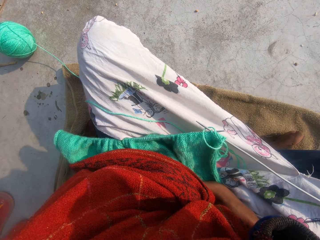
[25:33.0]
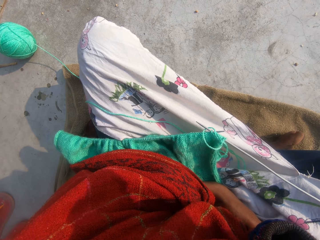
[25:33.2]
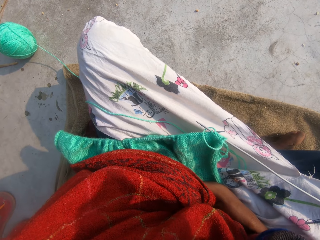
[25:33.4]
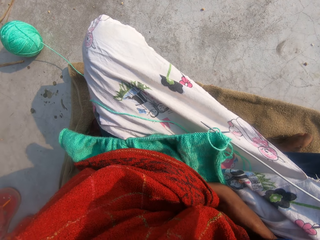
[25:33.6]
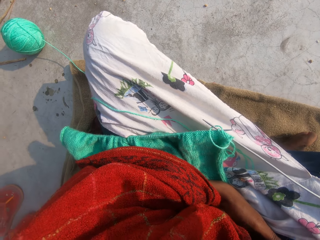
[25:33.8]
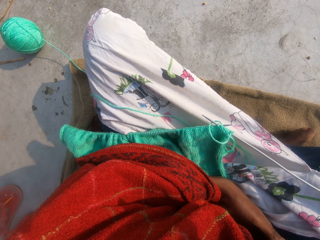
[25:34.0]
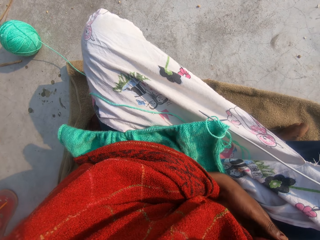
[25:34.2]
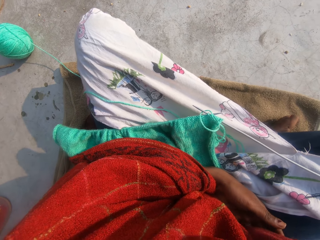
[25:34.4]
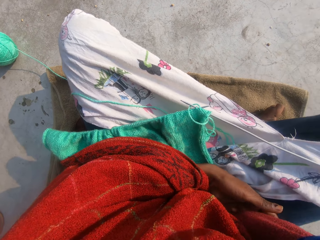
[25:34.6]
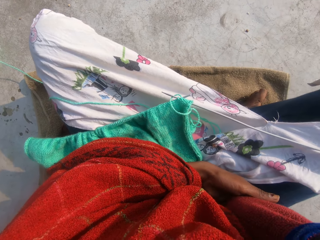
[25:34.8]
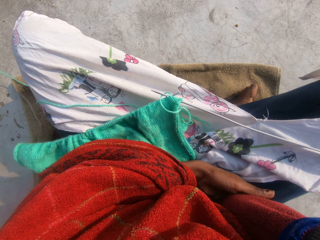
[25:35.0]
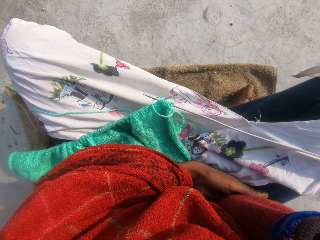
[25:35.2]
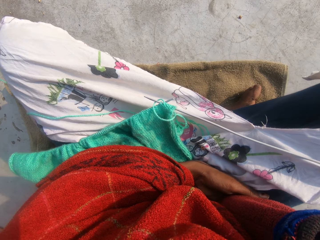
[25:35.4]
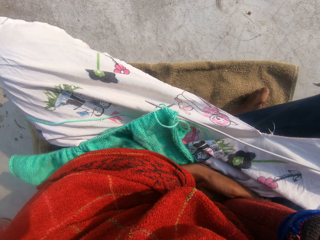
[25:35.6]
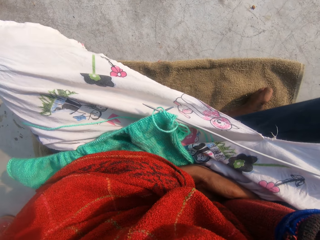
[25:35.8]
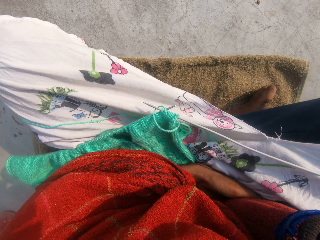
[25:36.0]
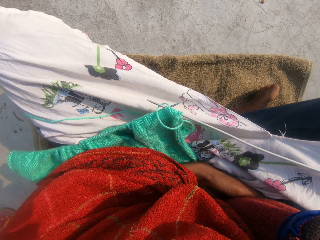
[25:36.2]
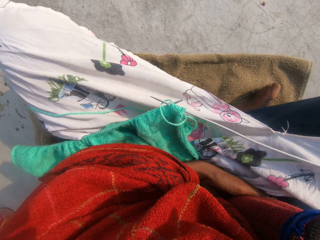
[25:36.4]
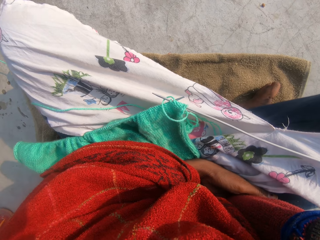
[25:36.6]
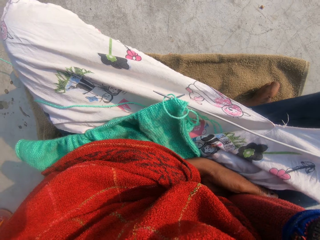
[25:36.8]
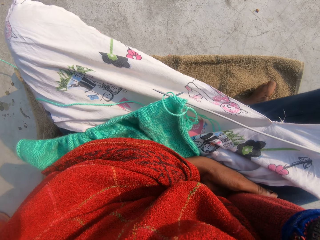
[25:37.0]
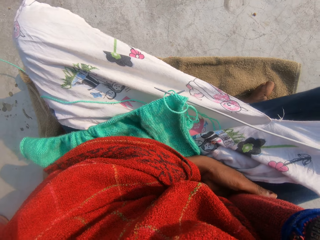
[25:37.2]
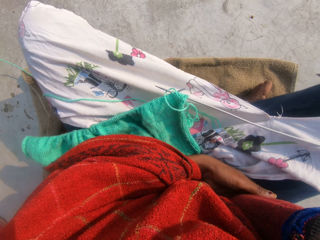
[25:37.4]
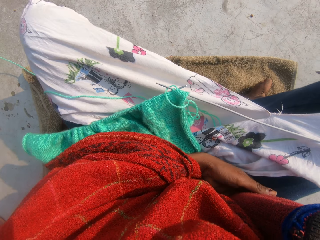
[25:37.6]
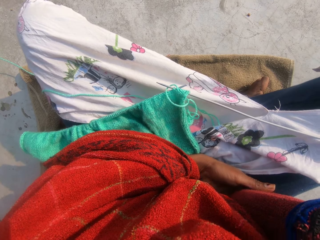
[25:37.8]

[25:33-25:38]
The camera wearer looks around a verandah.

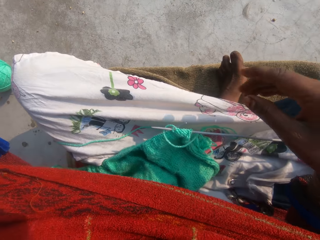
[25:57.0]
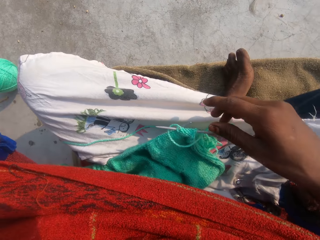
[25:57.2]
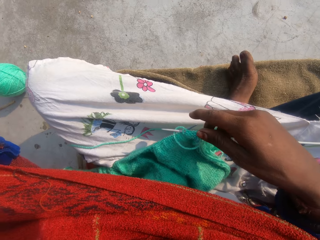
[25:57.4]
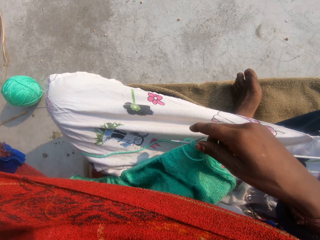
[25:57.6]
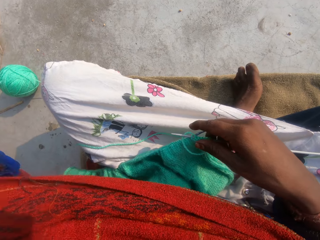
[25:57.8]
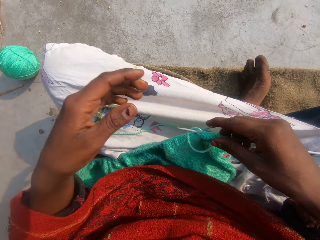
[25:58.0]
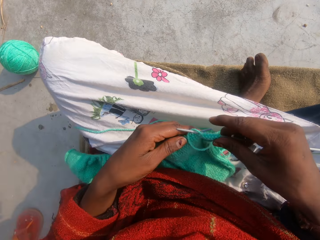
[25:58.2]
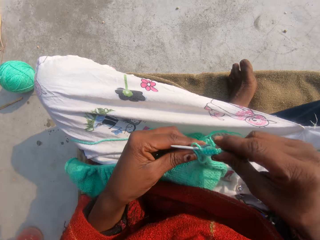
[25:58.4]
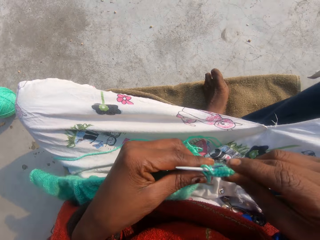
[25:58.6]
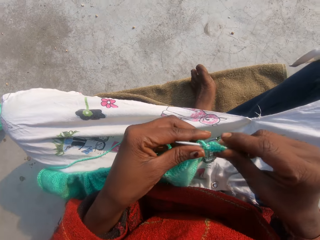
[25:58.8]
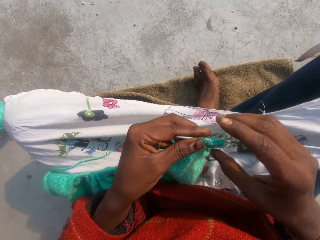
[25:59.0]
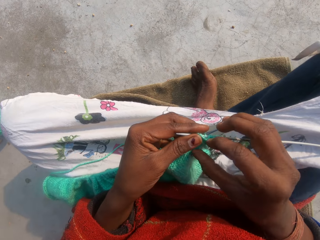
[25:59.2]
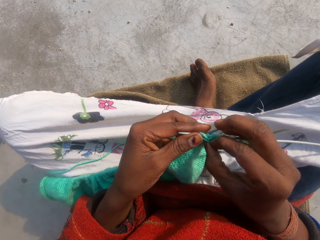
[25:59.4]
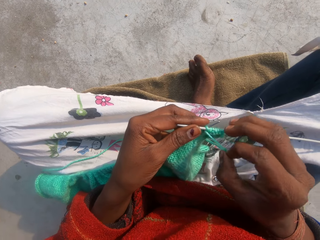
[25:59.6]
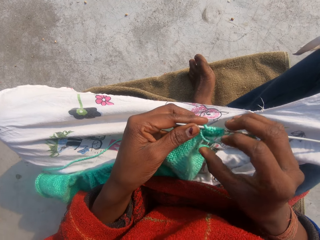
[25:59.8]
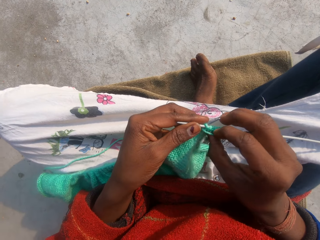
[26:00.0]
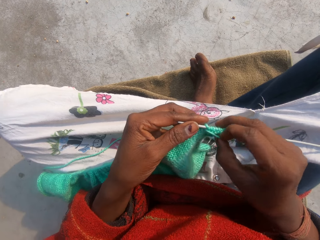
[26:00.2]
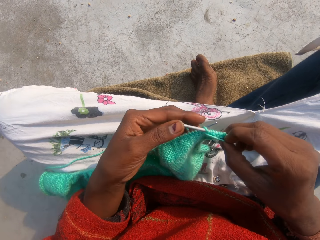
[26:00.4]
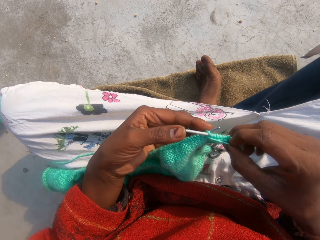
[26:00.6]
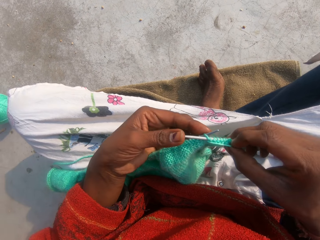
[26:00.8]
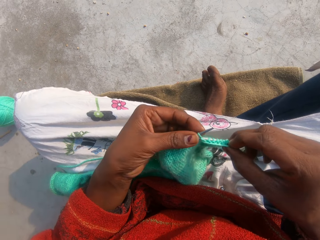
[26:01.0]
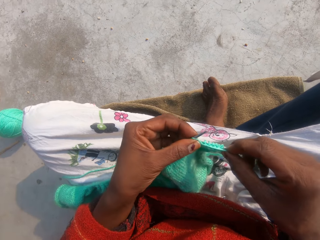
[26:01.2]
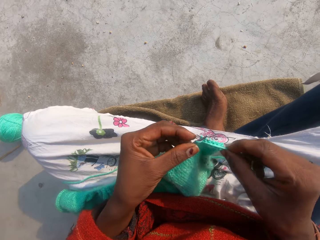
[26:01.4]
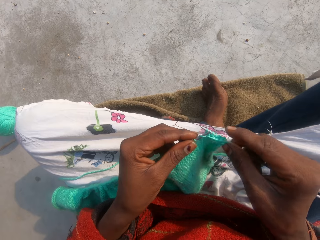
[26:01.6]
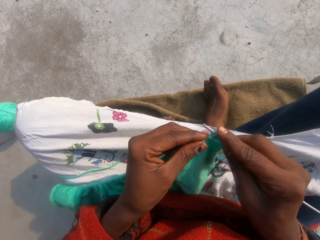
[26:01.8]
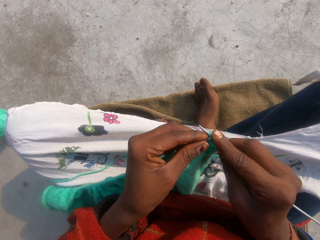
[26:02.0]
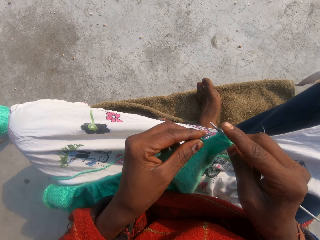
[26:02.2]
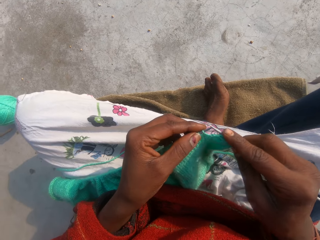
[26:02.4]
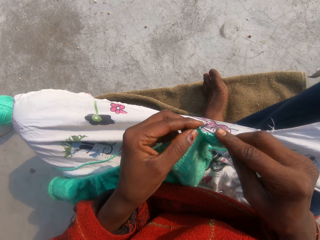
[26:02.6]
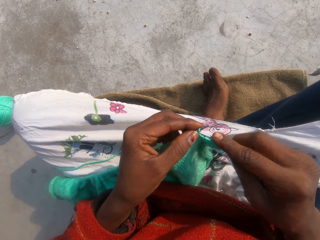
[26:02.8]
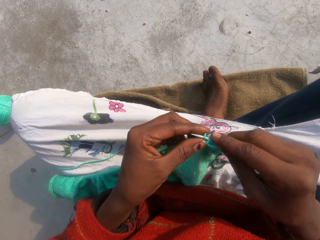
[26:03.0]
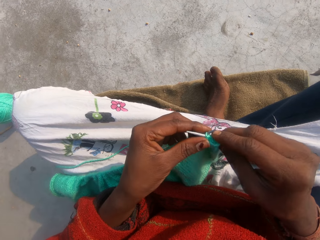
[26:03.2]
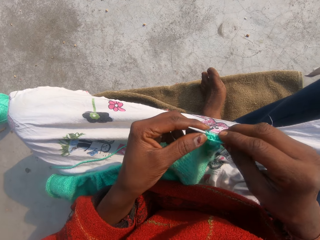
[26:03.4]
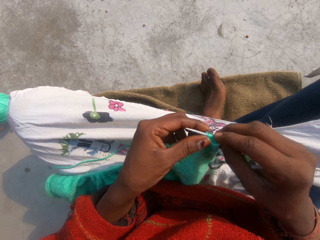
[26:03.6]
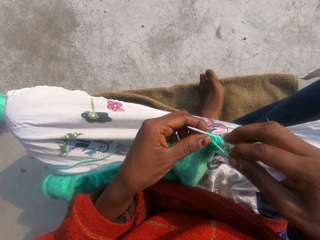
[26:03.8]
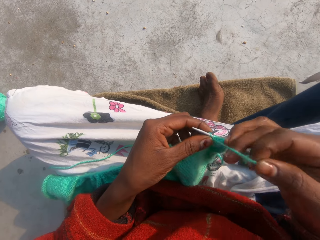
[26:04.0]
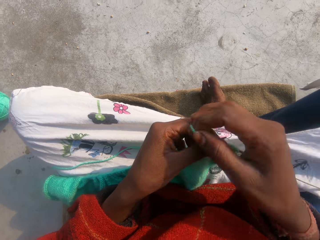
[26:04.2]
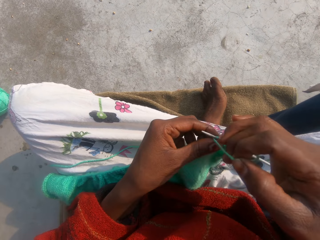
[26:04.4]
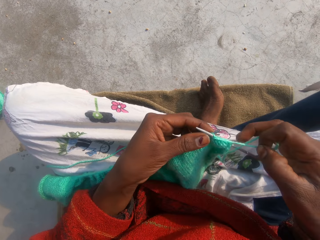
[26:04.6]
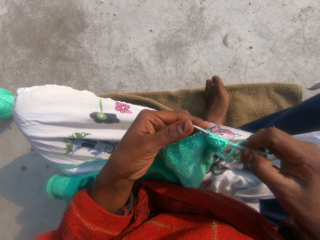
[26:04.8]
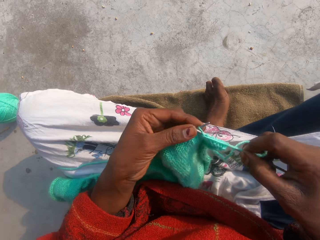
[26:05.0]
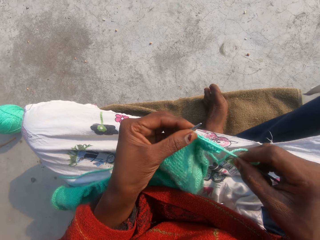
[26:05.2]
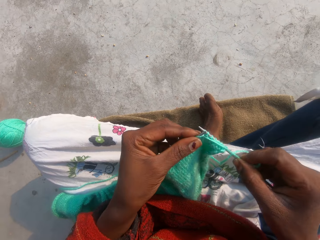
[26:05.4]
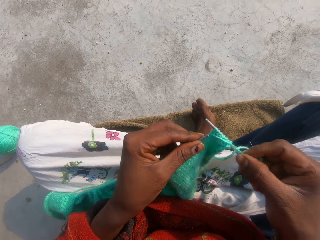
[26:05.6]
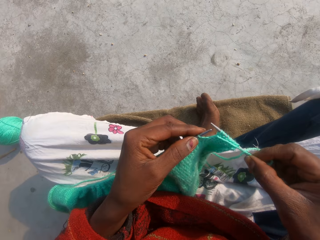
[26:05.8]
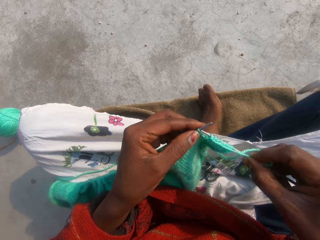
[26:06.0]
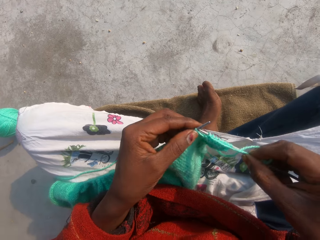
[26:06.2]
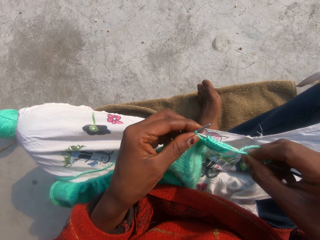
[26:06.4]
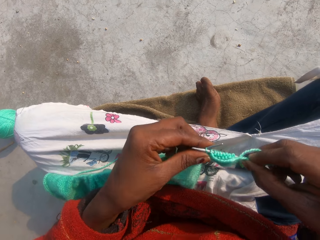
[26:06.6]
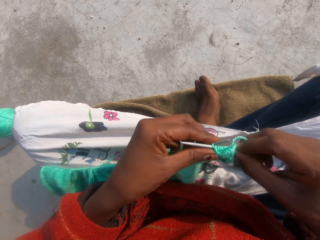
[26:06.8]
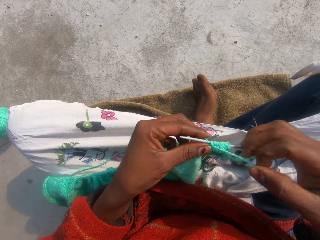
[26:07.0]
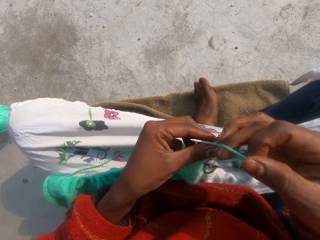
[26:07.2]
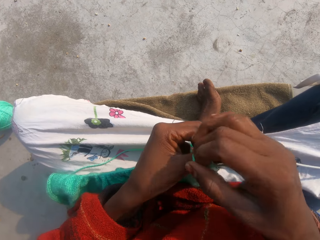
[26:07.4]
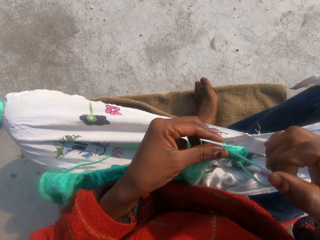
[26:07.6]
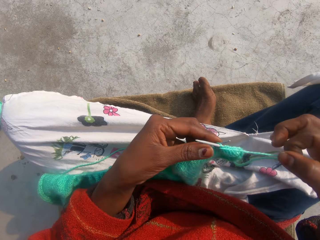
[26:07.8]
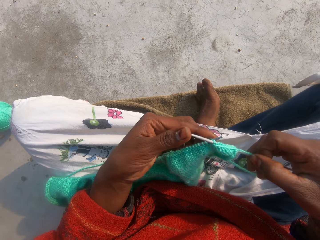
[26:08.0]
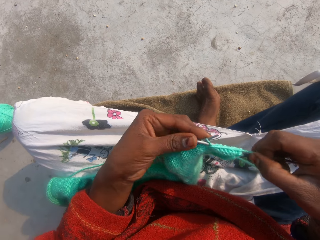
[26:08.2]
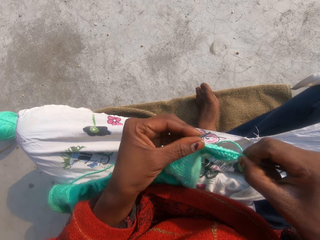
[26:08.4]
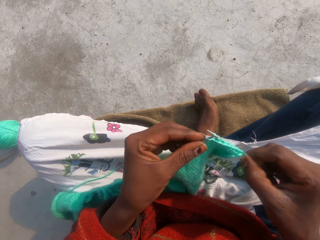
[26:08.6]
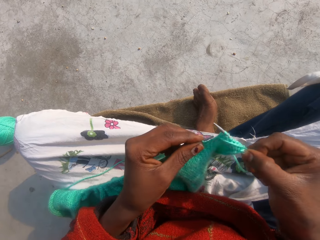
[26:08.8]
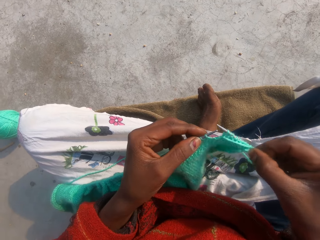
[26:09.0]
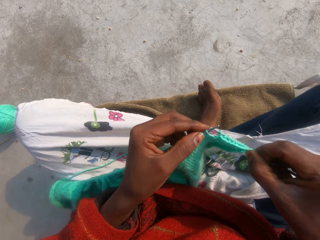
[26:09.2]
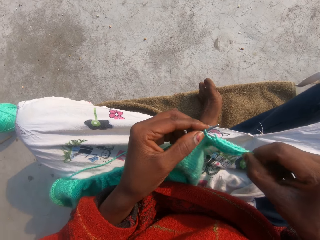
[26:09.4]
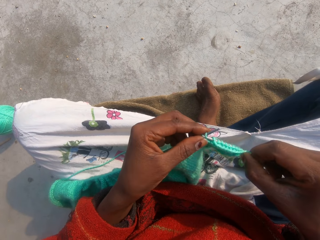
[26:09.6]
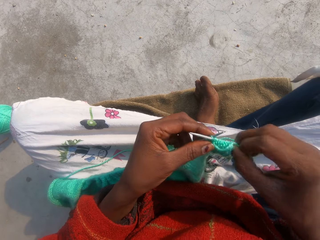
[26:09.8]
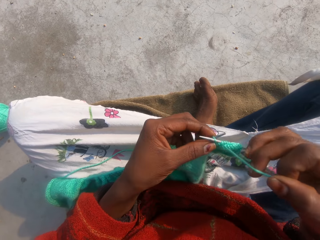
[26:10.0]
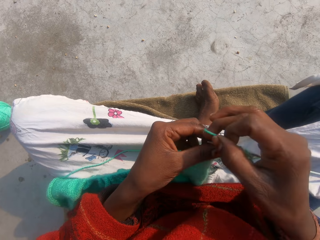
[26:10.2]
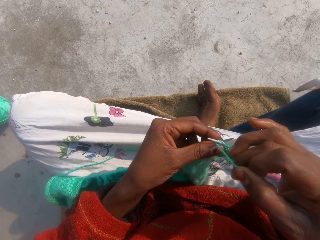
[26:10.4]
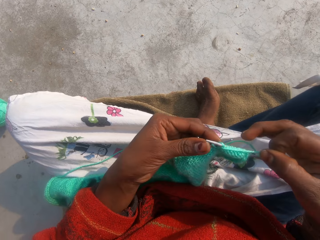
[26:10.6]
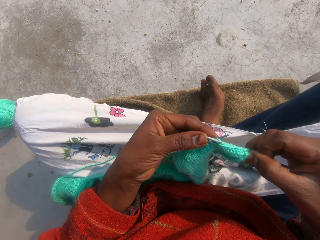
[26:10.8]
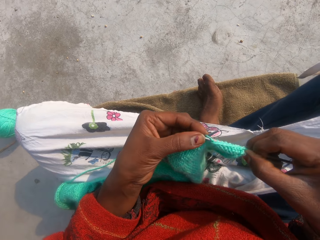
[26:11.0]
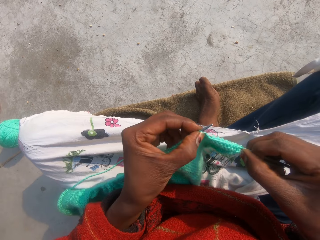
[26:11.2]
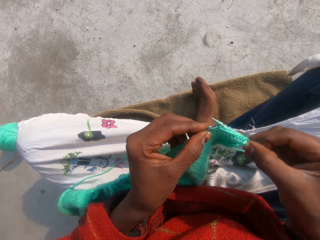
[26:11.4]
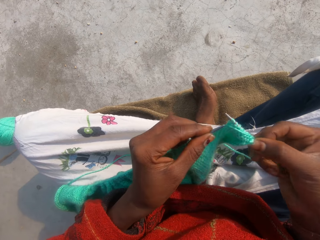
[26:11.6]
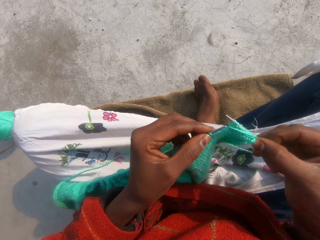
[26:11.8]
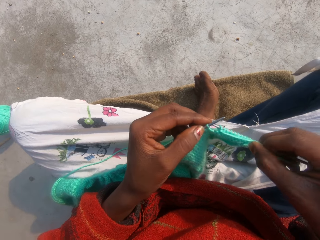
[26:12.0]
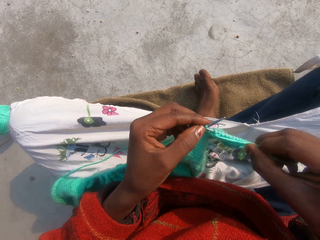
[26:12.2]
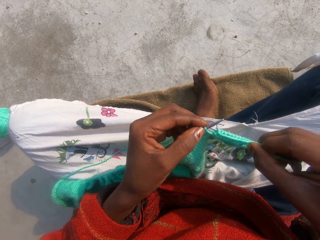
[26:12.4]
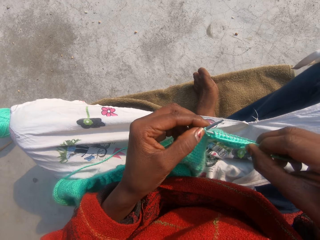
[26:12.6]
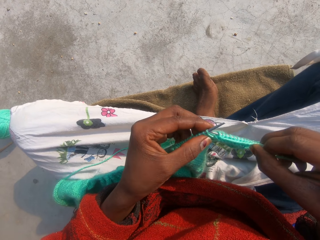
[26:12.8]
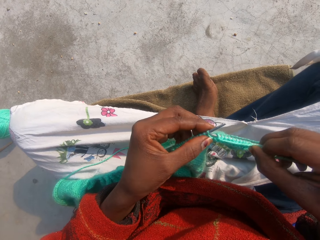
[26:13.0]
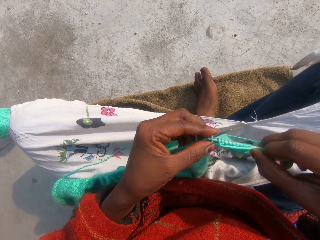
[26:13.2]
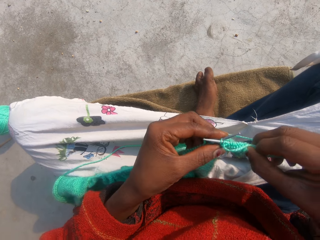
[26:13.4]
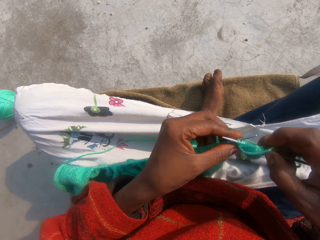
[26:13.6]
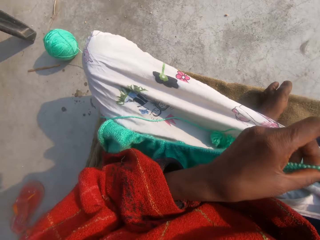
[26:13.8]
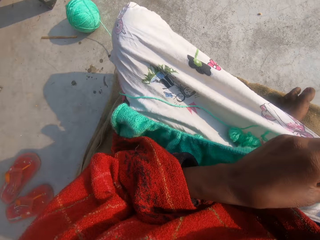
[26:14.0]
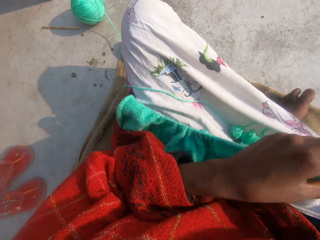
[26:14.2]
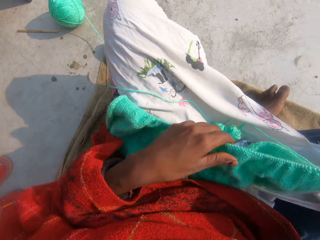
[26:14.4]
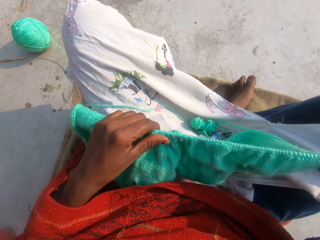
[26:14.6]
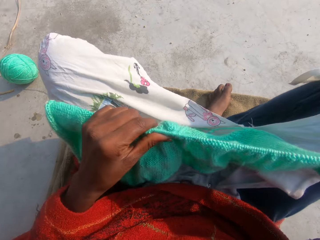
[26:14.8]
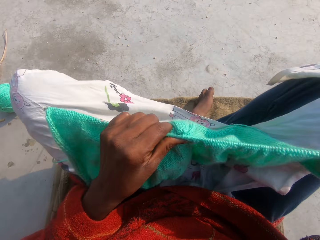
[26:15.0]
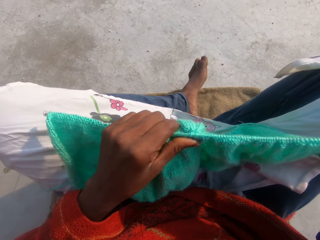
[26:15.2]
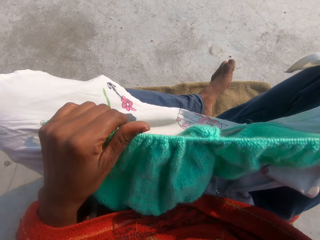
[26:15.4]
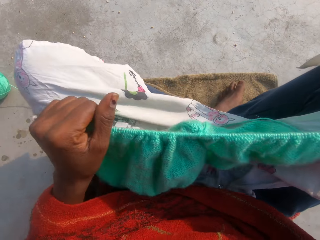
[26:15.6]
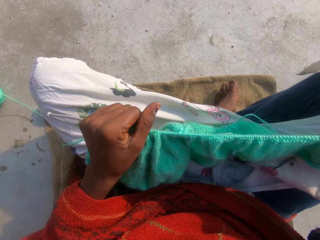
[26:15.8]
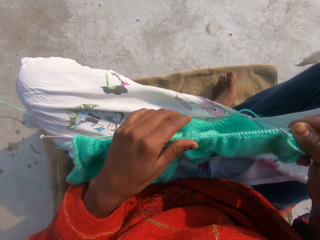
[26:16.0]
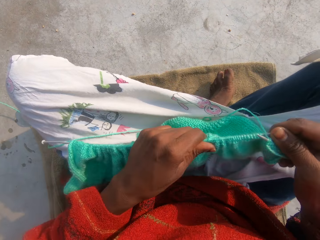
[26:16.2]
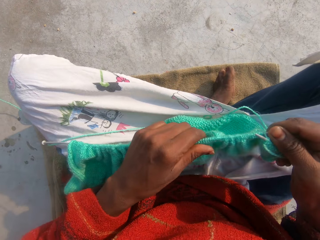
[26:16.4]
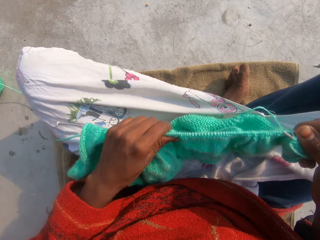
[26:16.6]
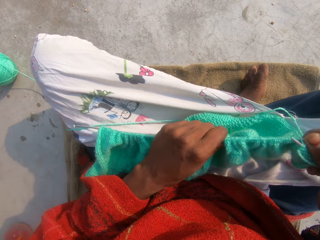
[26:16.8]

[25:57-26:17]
A man picks up a mobile phone from the camera wearer. The camera wearer knits the cloth or piece of fabric with the pair of knitting needles and the yarn in both hands. They pick up the piece of knitted fabric from a lap. They coil a knitting thread on a knitting needle. They knit the piece of fabric with the knitting needle. They coil the knitting thread on the knitting needle. They knit the piece of fabric with the knitting needle. They coil the knitting thread on the knitting needle. They knit the piece of fabric with the knitting needle. They adjust the piece of fabric on the lap.
